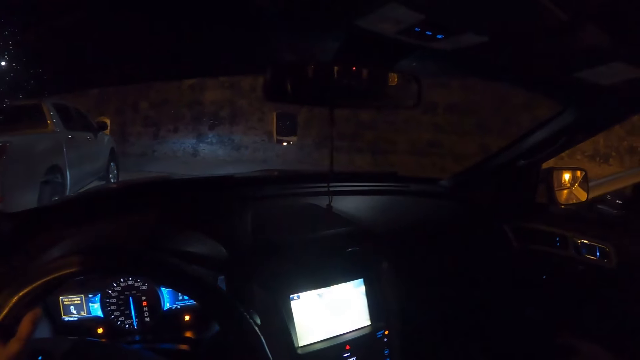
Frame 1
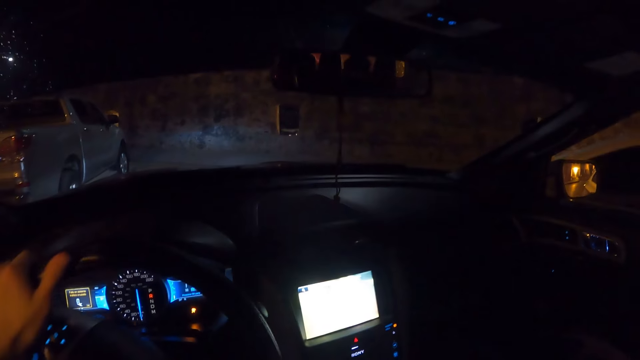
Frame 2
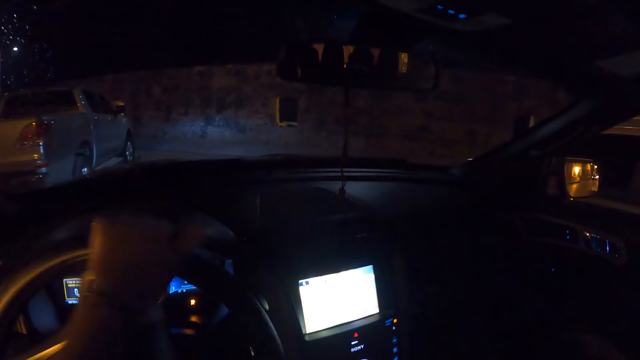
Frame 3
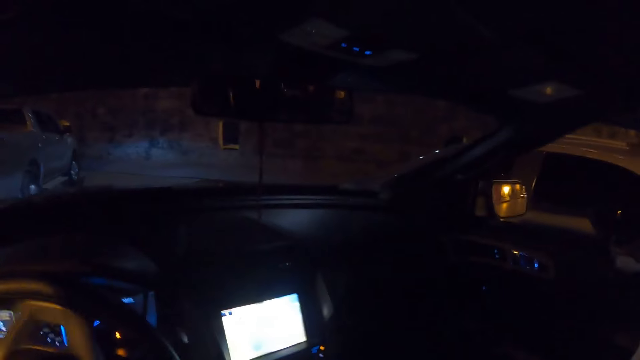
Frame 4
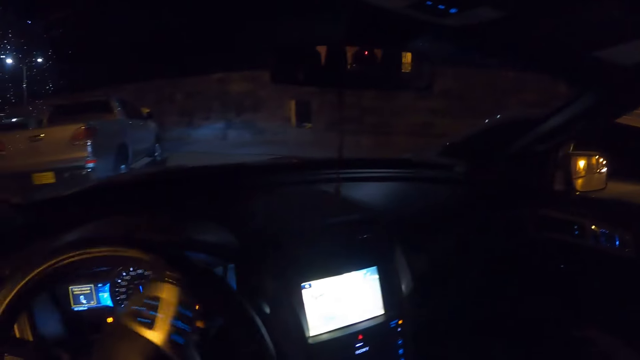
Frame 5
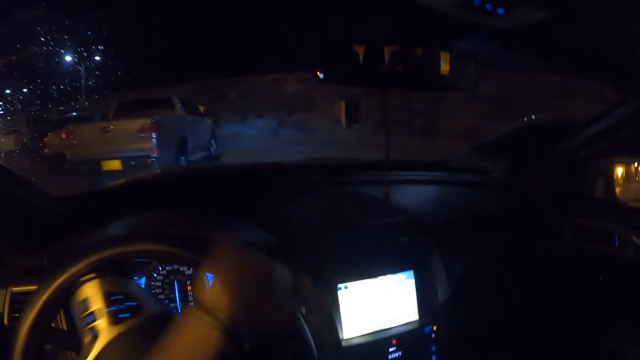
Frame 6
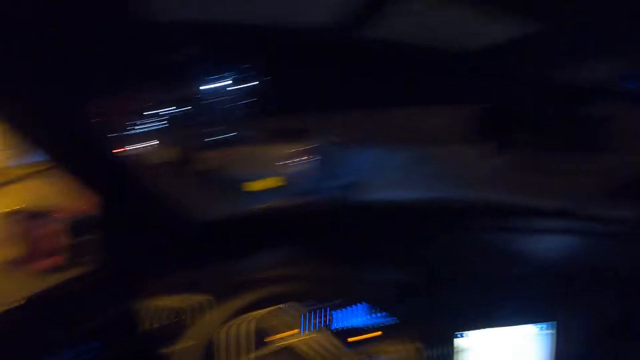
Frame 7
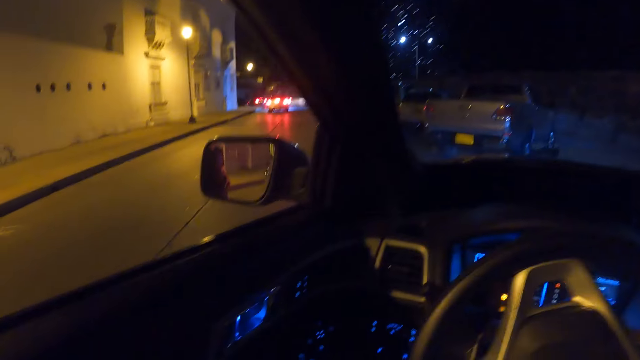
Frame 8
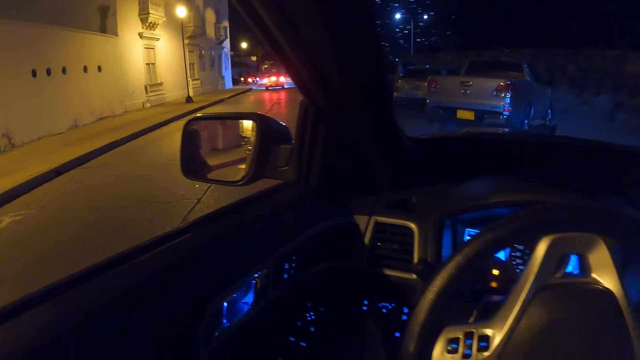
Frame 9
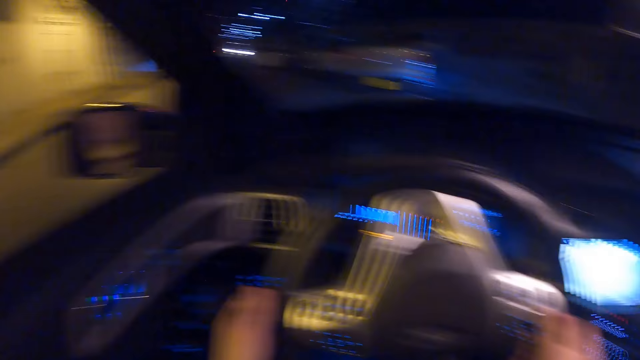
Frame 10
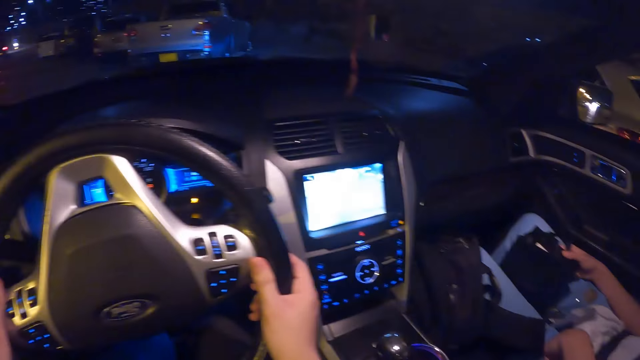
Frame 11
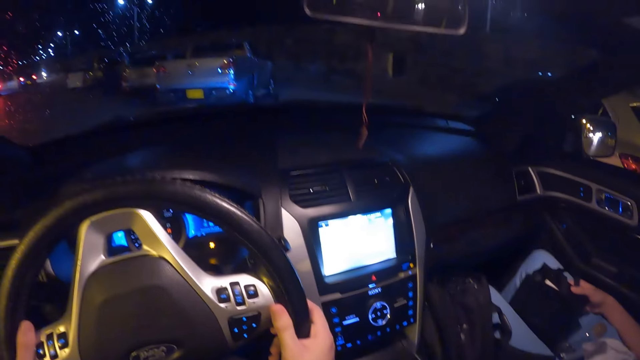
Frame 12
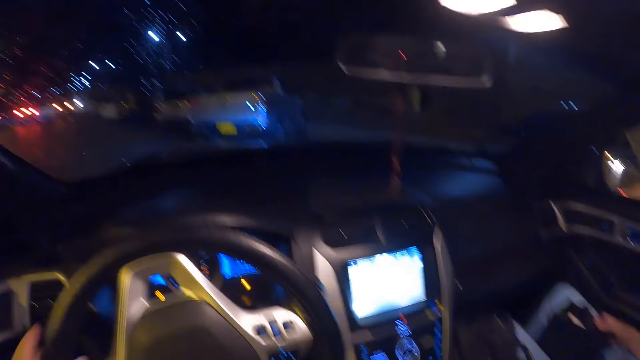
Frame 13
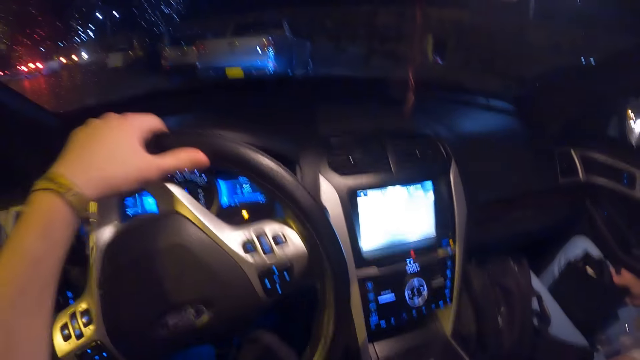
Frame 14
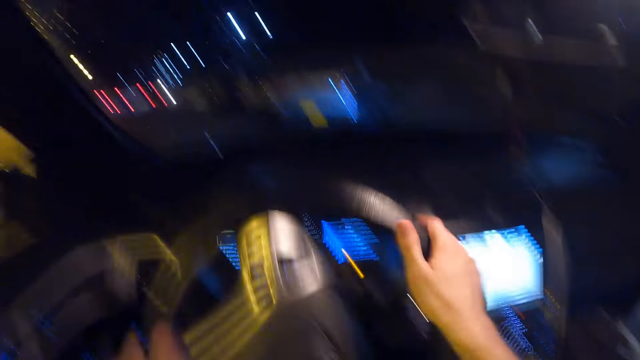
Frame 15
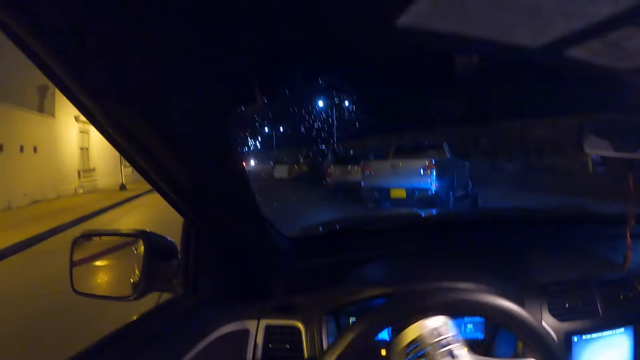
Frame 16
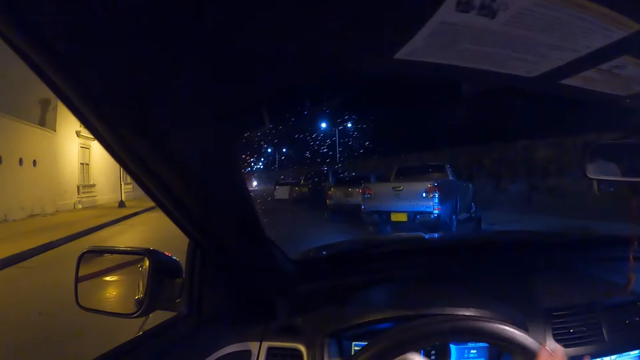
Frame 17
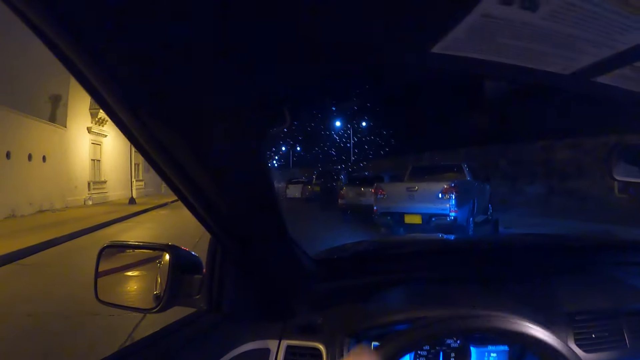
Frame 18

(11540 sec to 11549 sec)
The camera wearer drives a car.

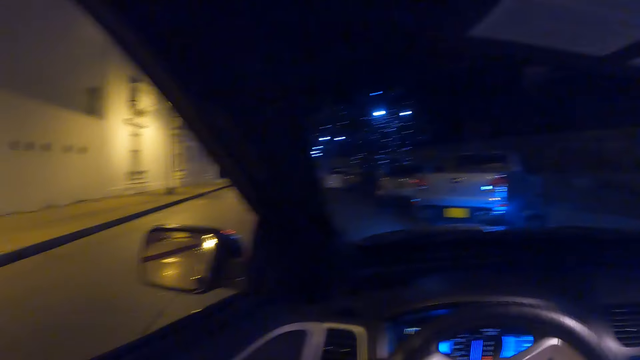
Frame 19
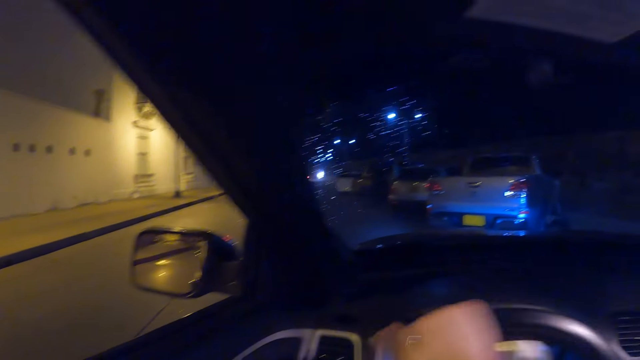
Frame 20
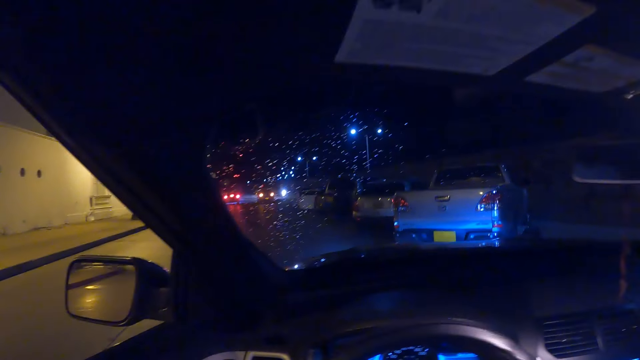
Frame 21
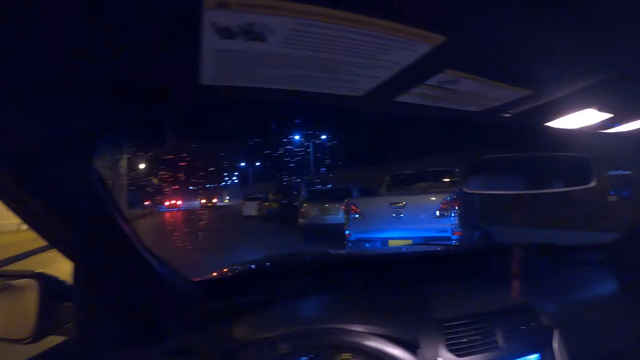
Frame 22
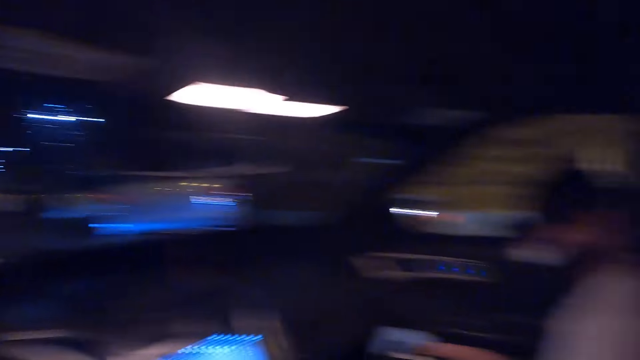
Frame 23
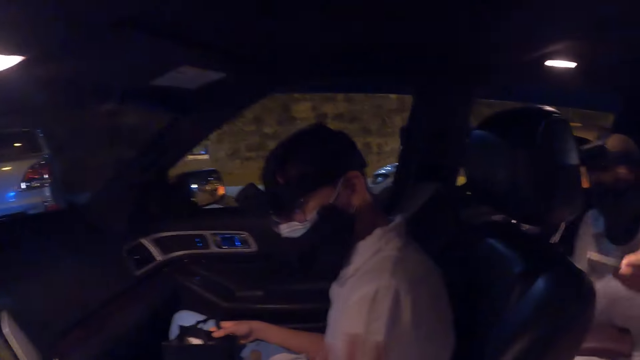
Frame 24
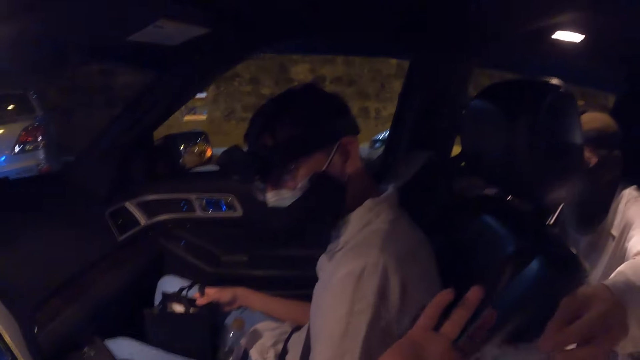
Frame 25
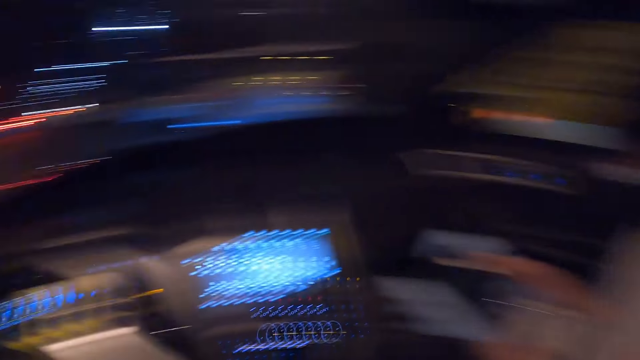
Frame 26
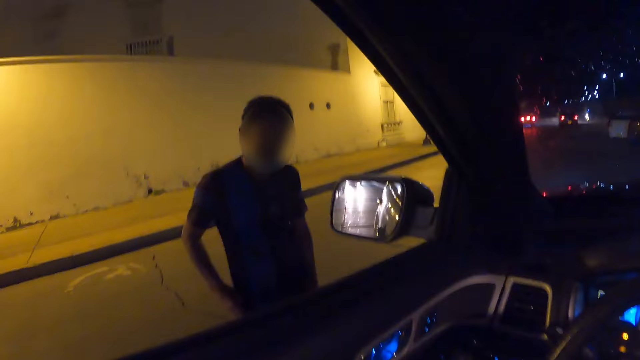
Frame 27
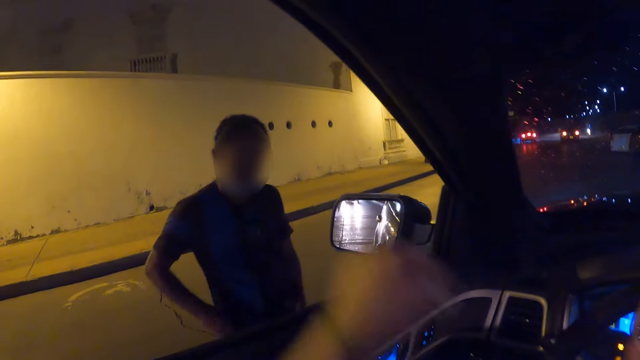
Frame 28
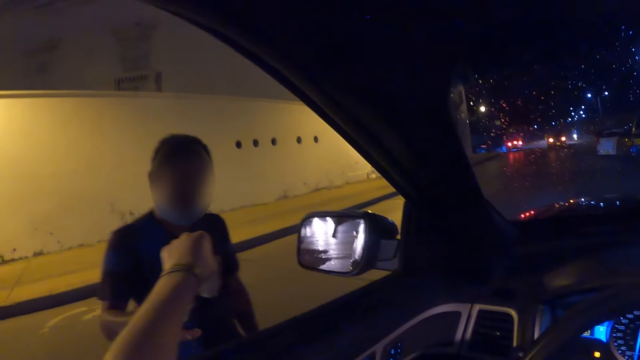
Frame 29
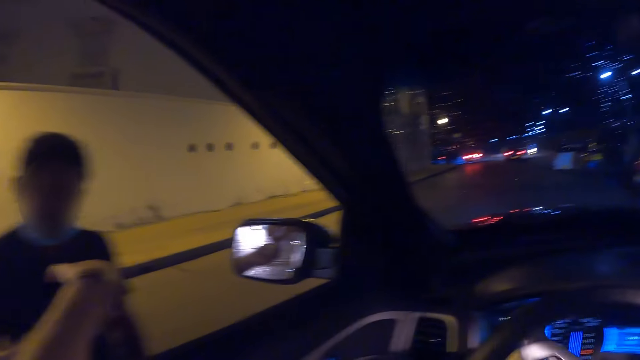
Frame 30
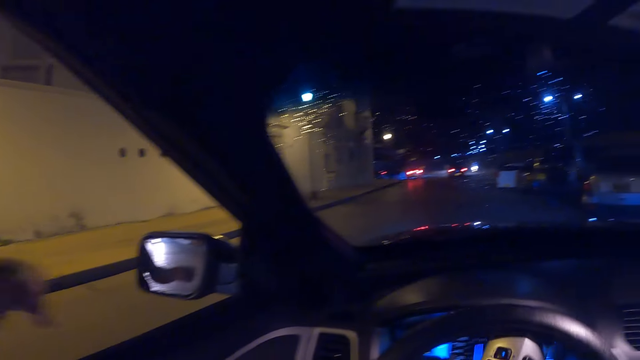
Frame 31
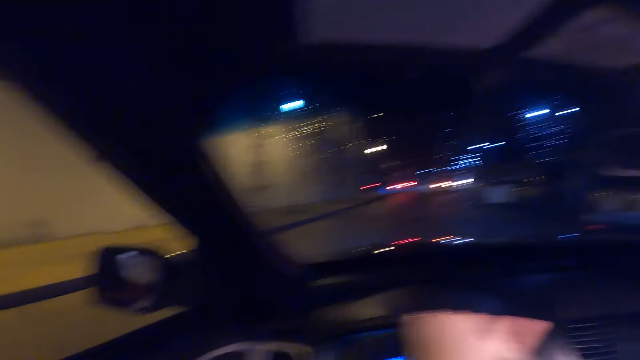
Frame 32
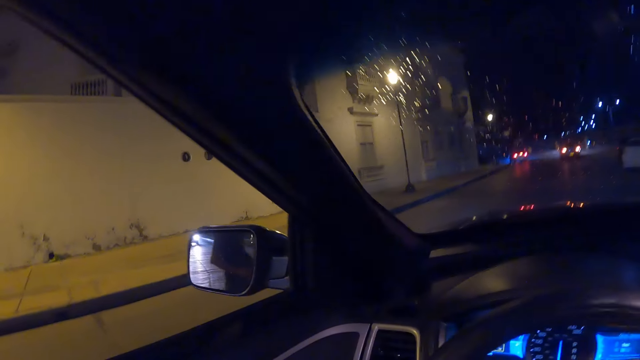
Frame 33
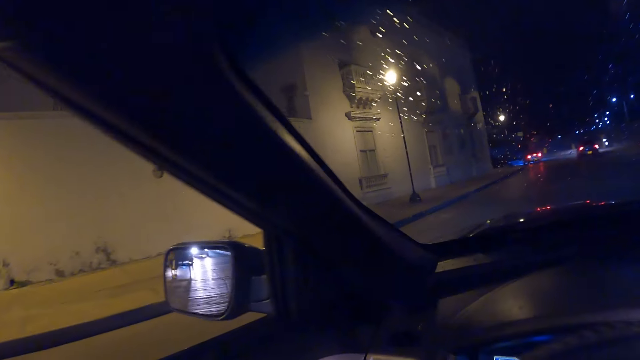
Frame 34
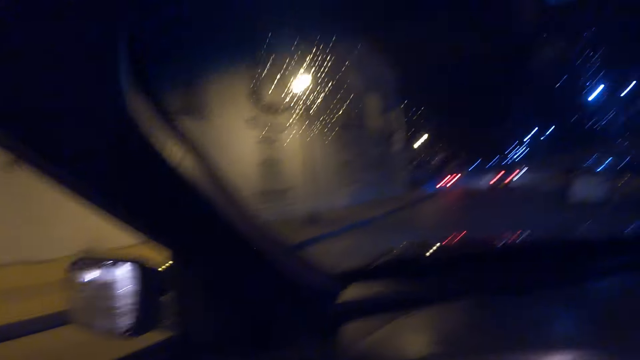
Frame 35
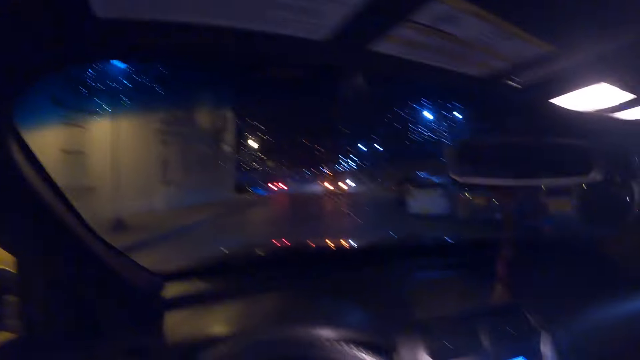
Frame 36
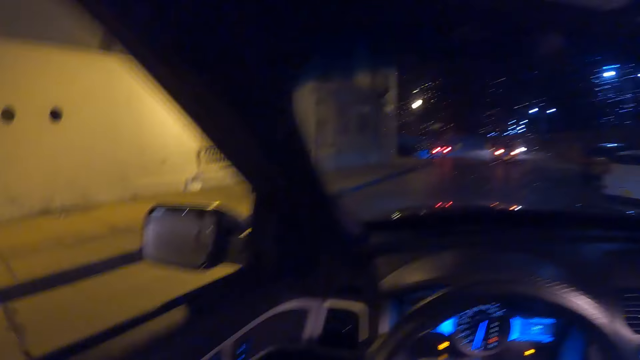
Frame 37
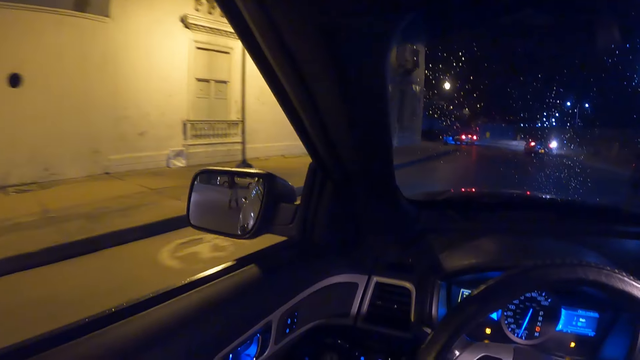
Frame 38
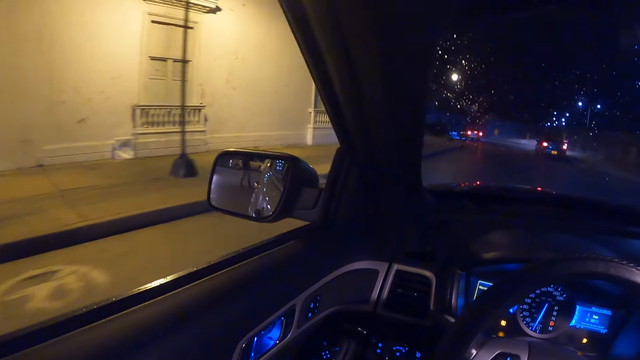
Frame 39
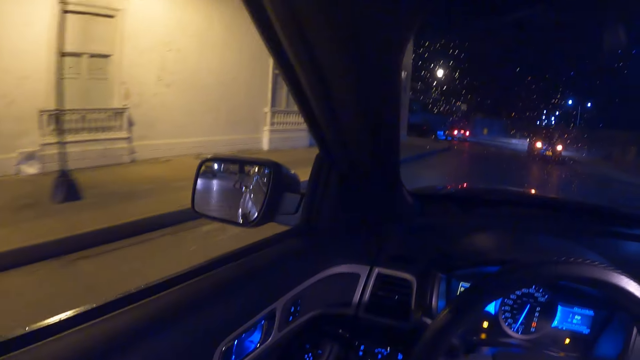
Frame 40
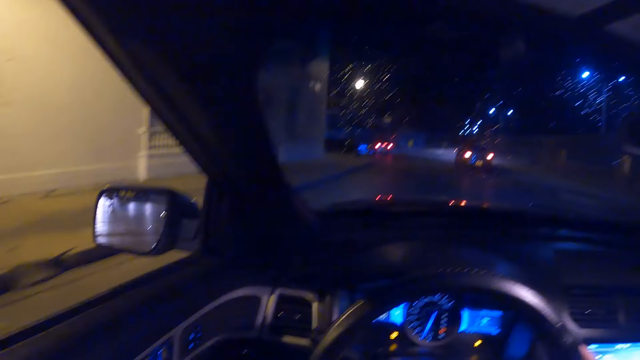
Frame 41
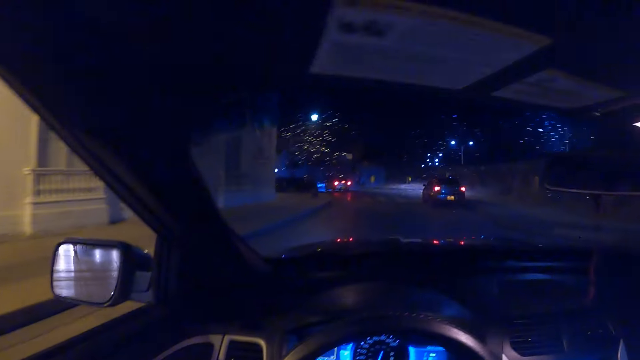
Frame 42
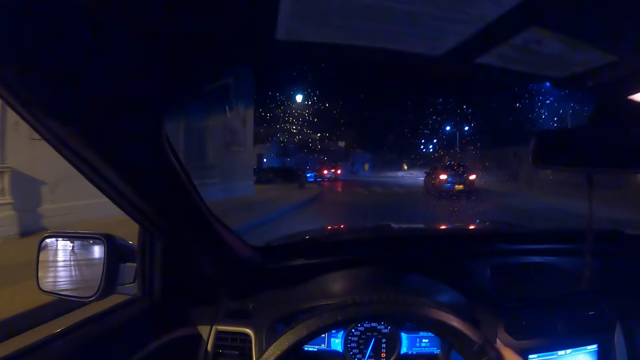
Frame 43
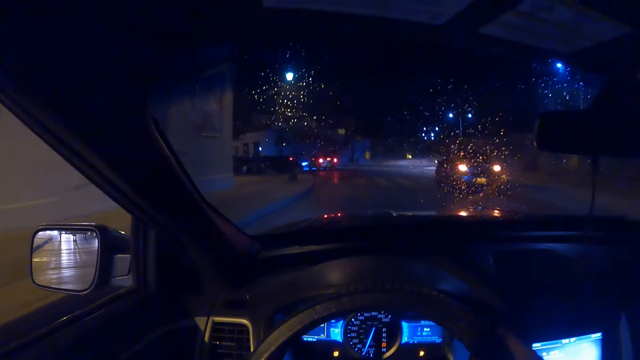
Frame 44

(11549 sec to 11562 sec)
The camera wearer looks around. A person moves a hand. The camera wearer takes a card from a man with his right hand. He looks around. He gives the card in his left hand to another man. He moves a hand. He drives the car with both hands on the steering wheel.
